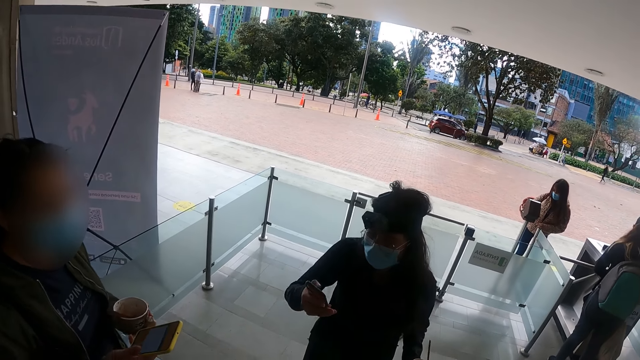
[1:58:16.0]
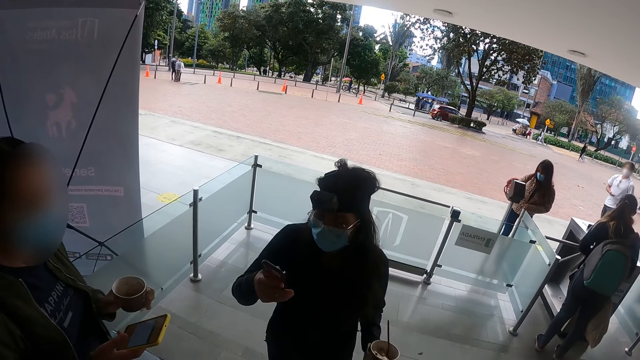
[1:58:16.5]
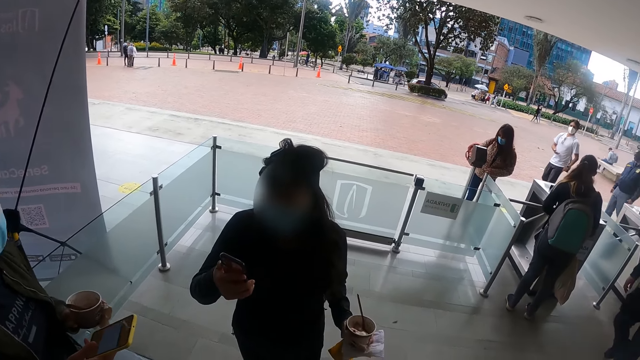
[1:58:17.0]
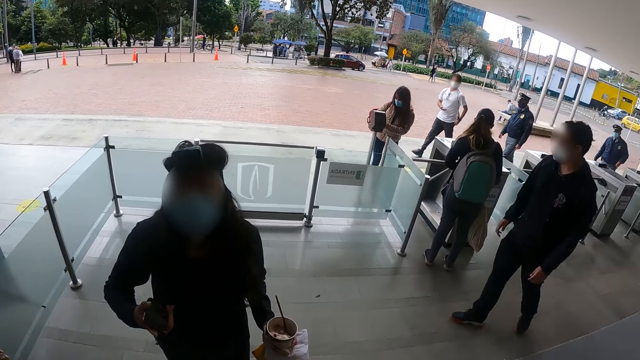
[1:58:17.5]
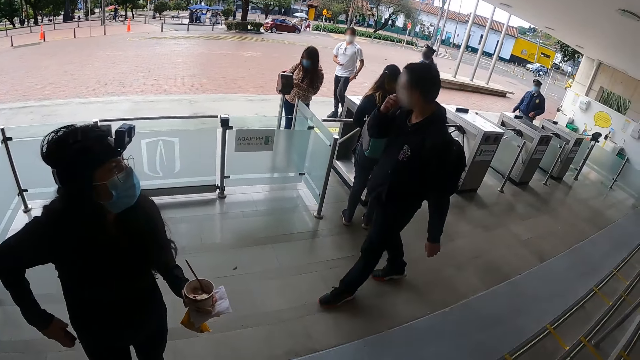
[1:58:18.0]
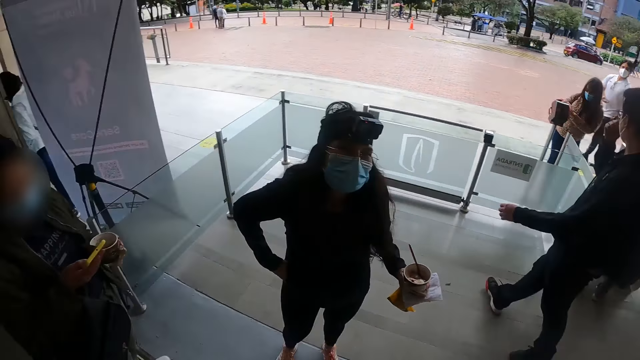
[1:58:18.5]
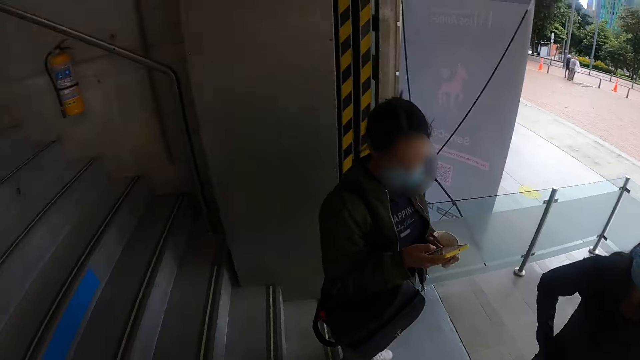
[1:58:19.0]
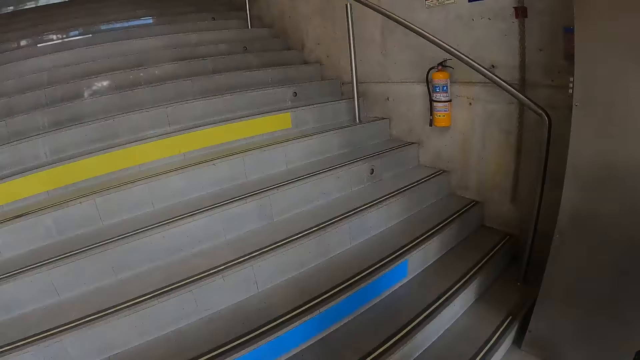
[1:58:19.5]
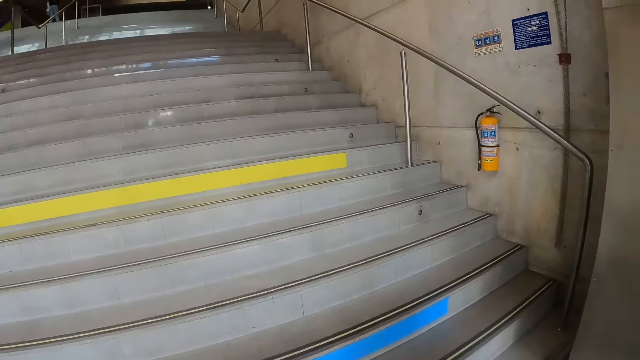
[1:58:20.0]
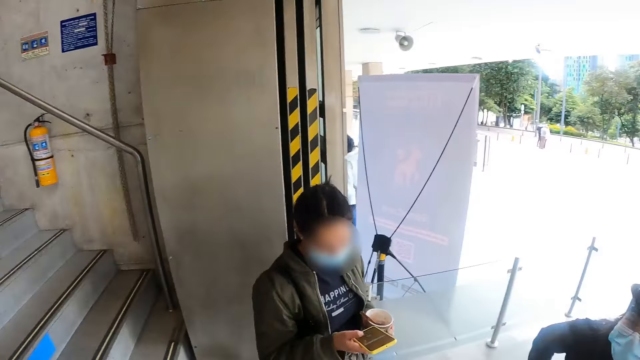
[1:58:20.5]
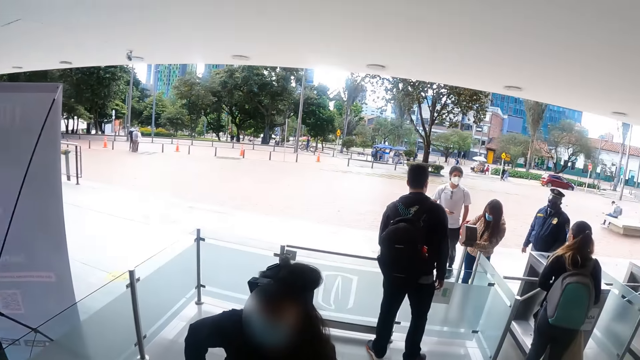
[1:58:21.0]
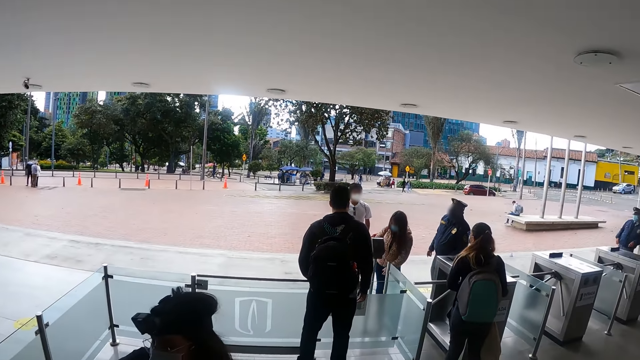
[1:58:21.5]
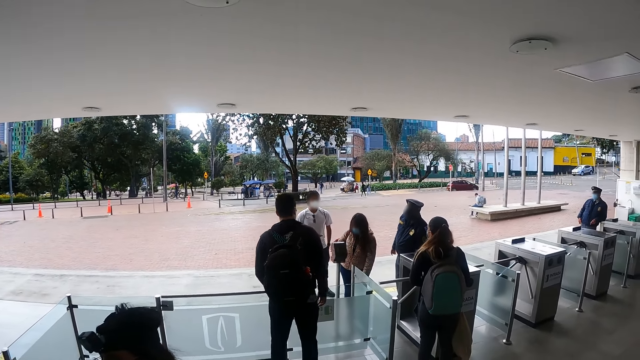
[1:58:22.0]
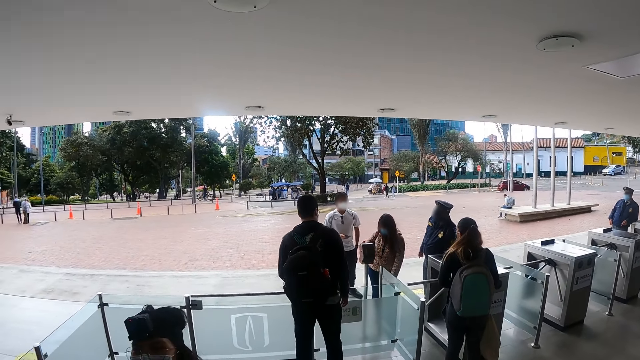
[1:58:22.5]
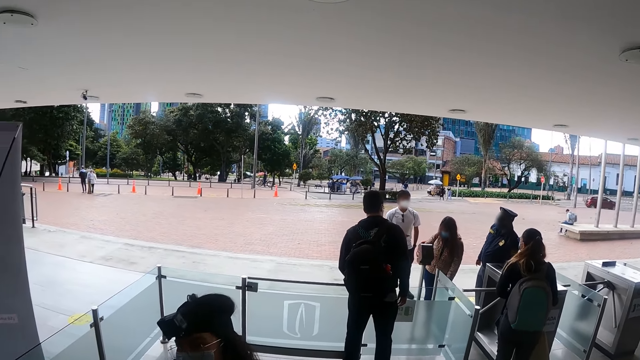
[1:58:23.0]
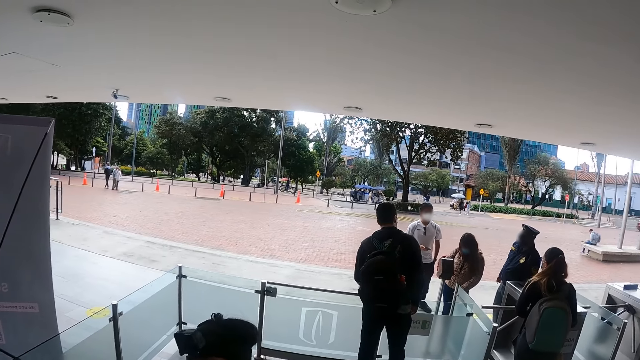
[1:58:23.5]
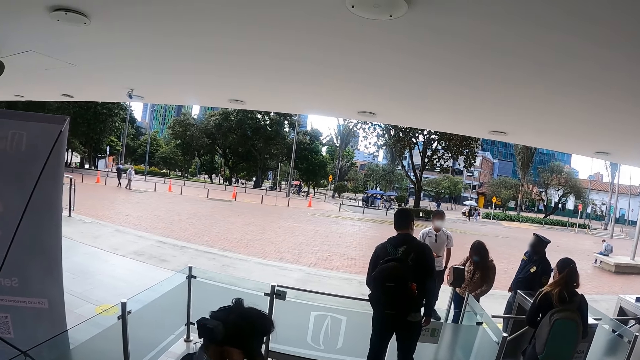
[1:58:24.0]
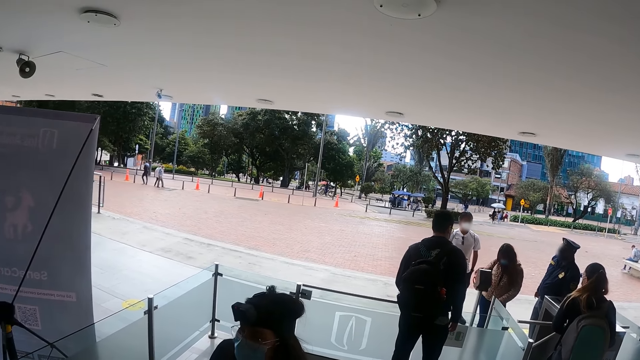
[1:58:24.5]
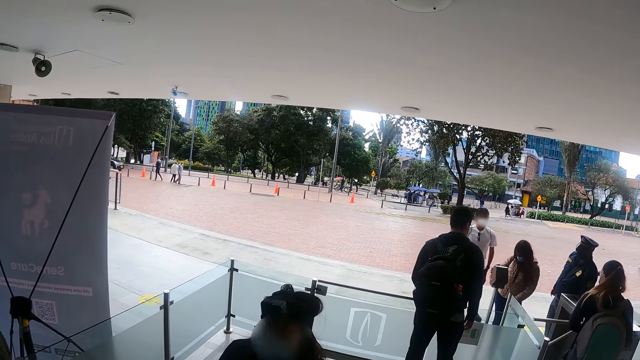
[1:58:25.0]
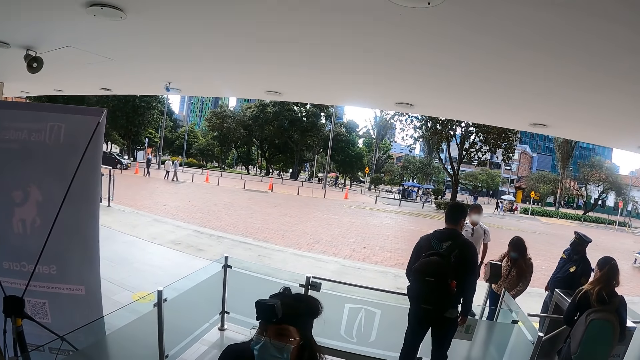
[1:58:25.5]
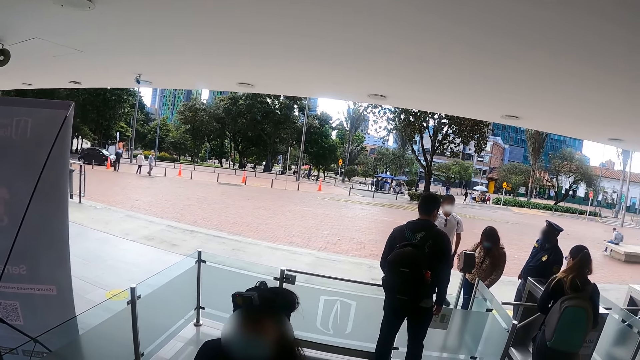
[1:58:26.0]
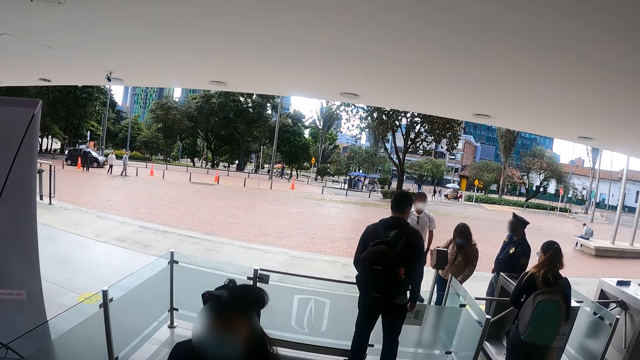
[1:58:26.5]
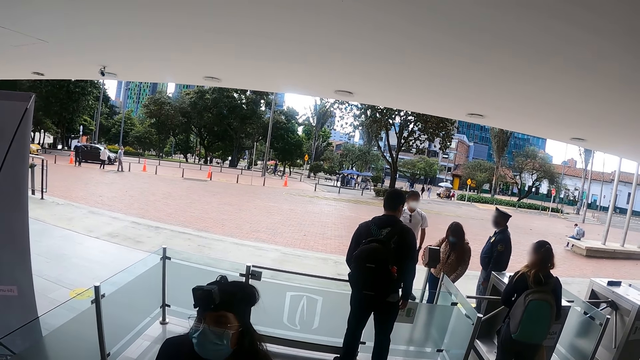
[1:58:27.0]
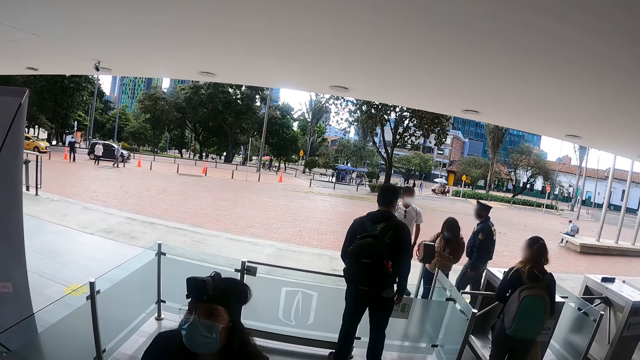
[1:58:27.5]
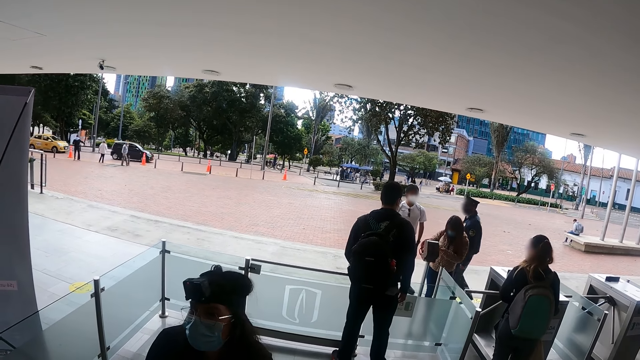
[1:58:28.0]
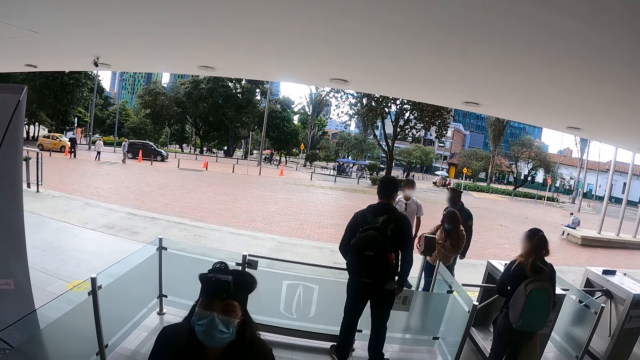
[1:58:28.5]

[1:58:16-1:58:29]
A person scrolls on a phone. The camera wearer looks around. The person converses with another person.

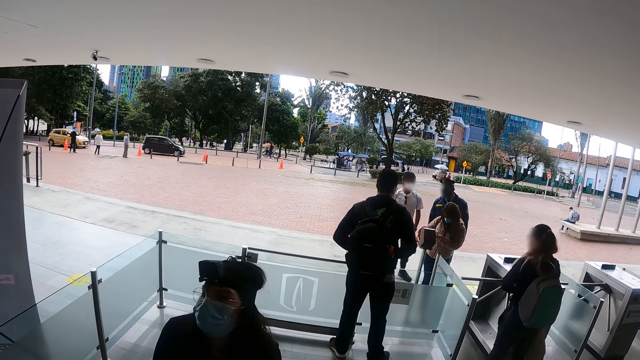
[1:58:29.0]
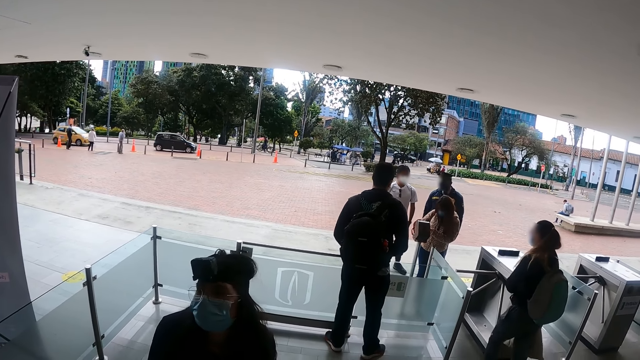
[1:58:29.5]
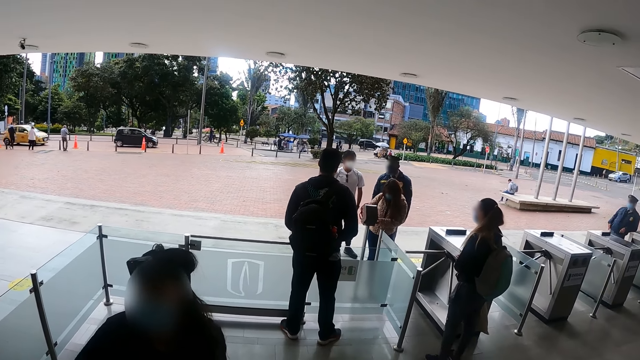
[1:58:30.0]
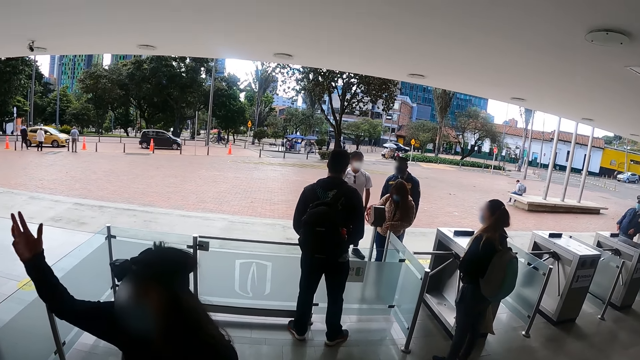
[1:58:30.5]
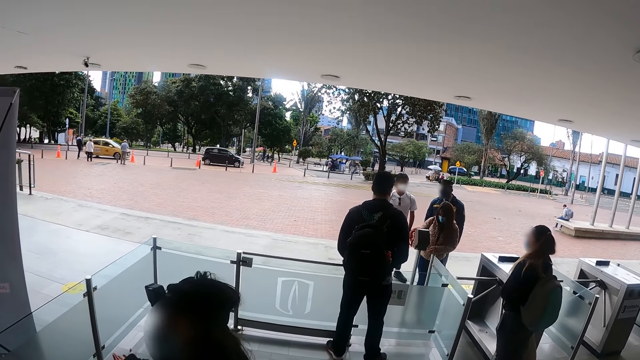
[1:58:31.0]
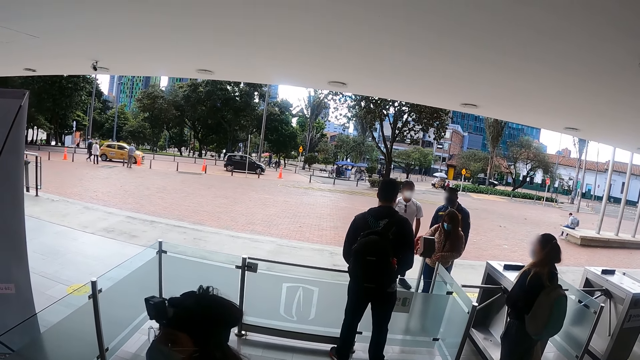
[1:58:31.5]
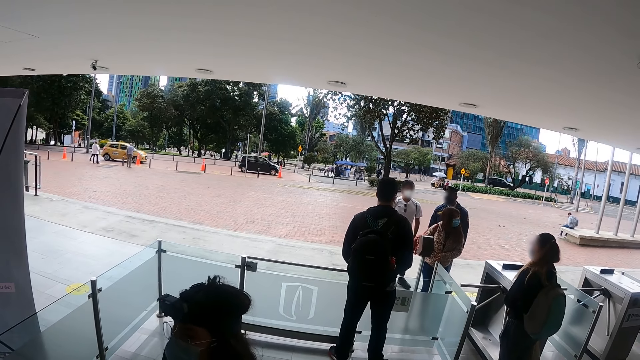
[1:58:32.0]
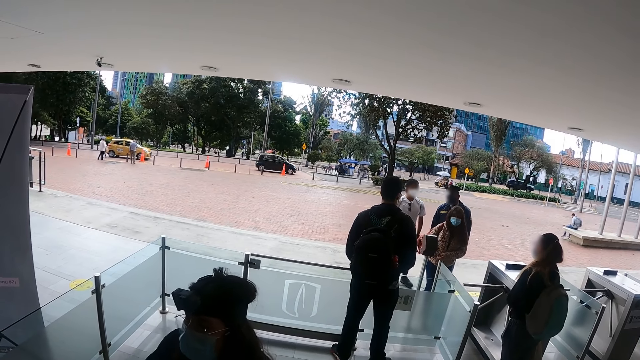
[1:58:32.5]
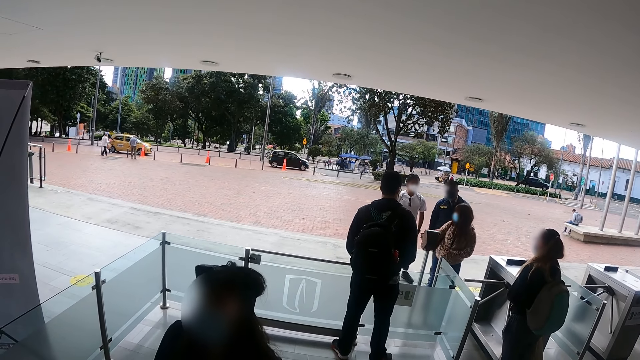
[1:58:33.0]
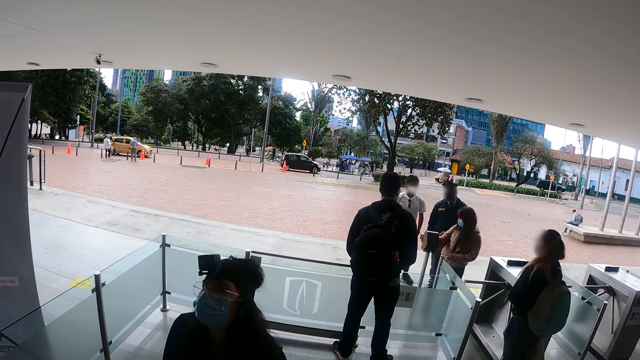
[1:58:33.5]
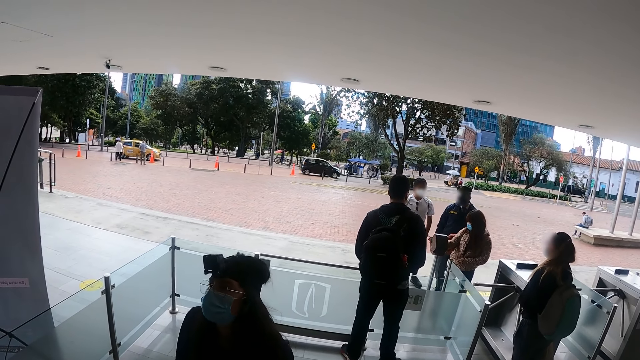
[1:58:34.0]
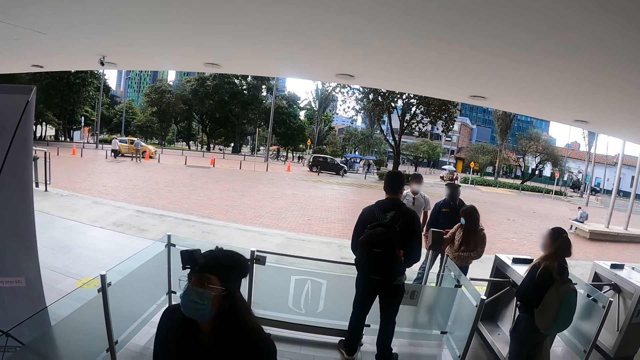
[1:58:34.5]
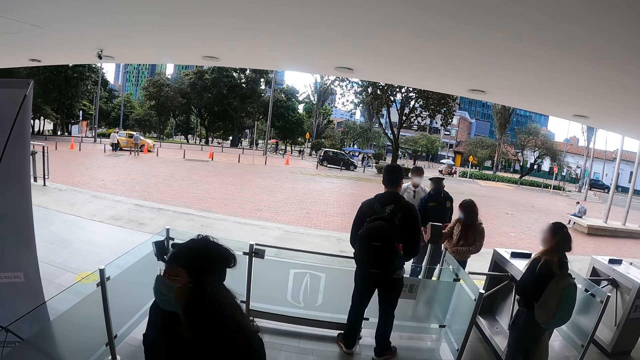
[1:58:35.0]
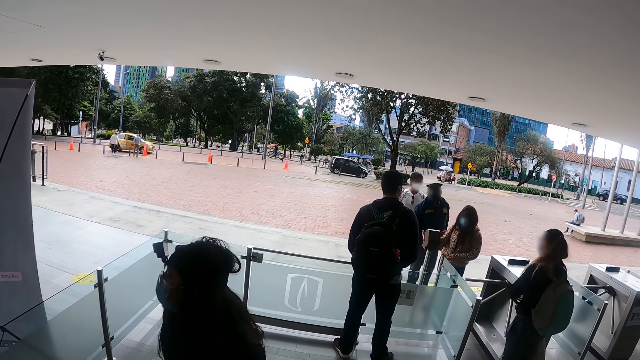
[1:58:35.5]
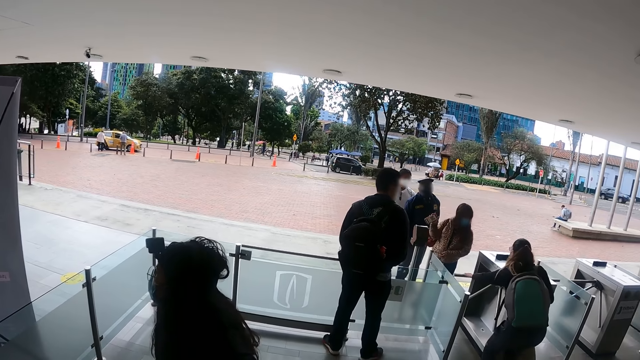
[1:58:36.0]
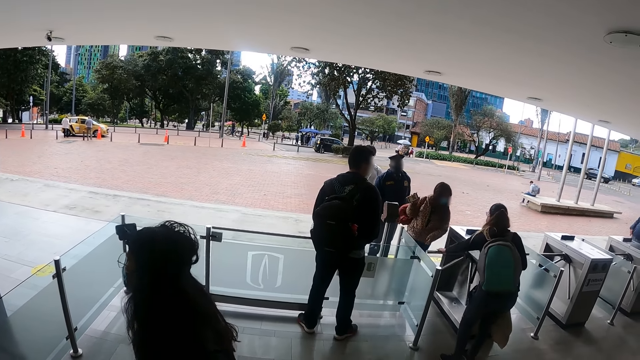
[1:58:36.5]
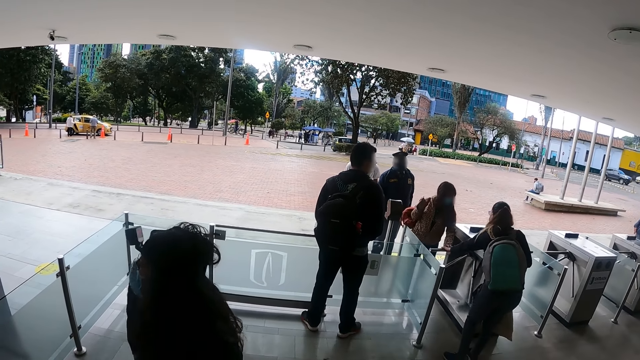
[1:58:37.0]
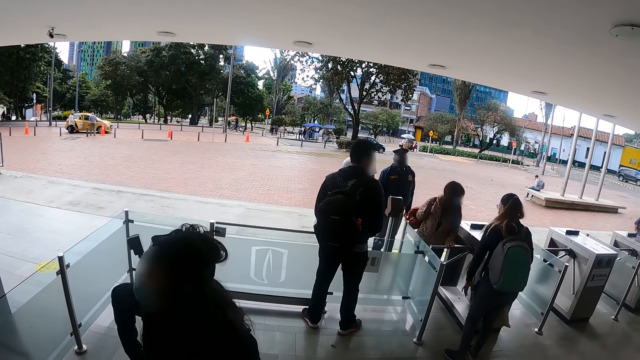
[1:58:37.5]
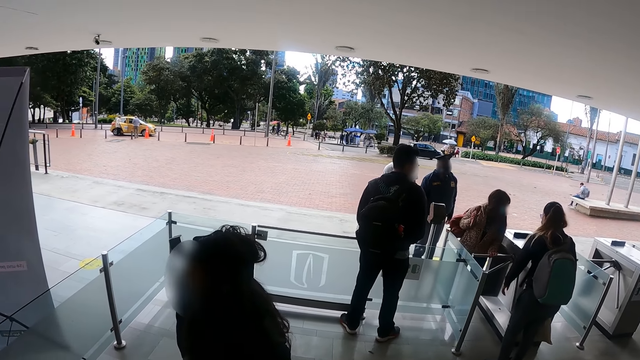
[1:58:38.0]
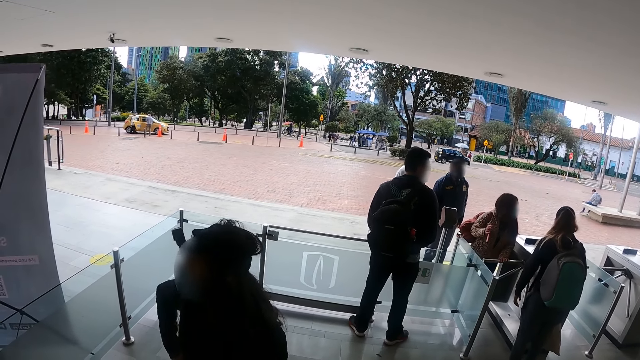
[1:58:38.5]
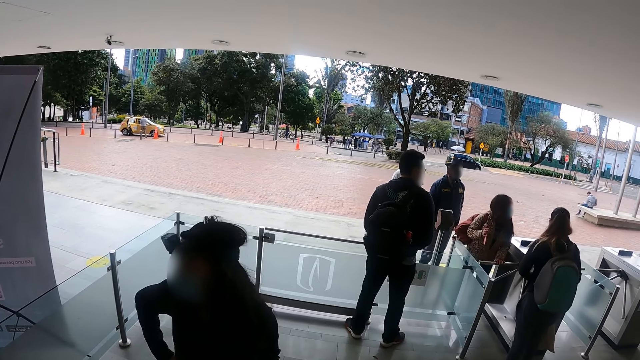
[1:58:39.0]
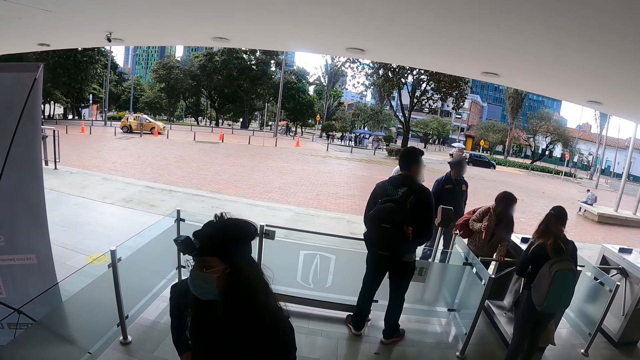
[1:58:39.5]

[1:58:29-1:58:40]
A person sways a hand. The person converses with another person.
